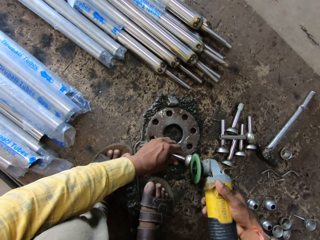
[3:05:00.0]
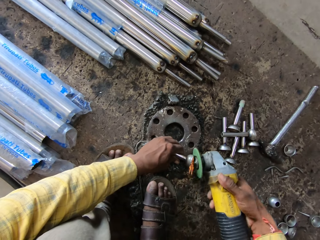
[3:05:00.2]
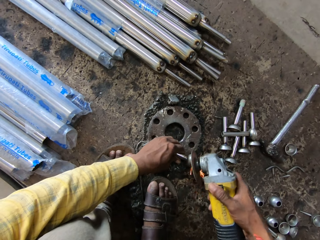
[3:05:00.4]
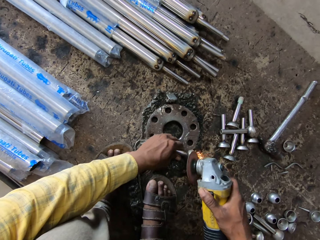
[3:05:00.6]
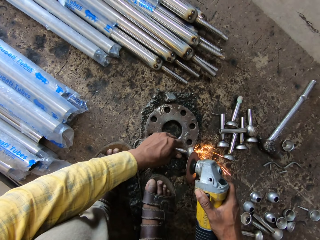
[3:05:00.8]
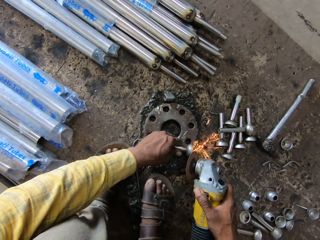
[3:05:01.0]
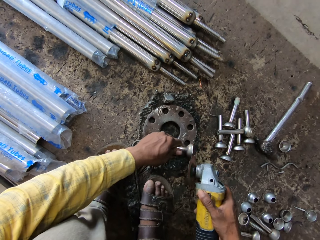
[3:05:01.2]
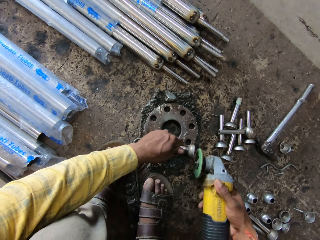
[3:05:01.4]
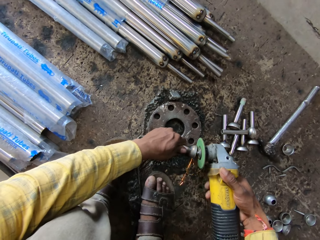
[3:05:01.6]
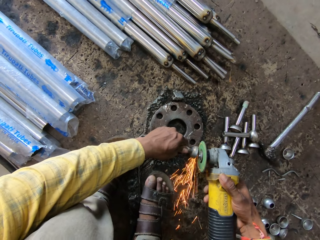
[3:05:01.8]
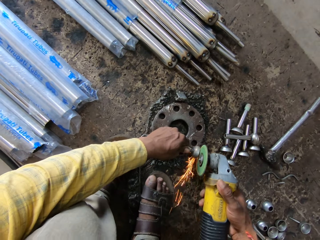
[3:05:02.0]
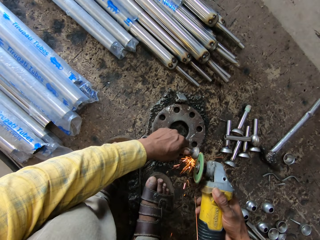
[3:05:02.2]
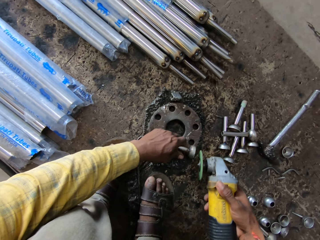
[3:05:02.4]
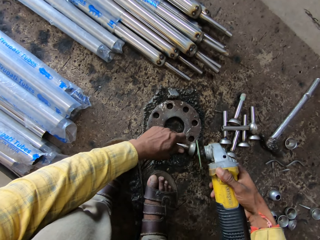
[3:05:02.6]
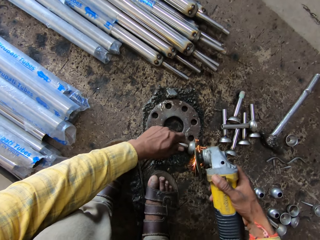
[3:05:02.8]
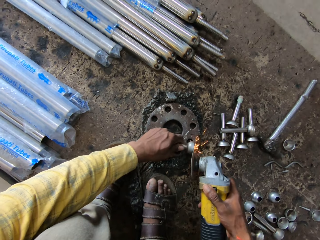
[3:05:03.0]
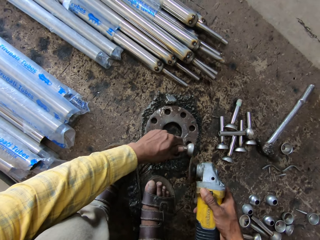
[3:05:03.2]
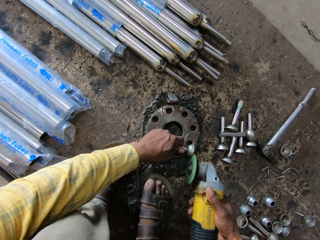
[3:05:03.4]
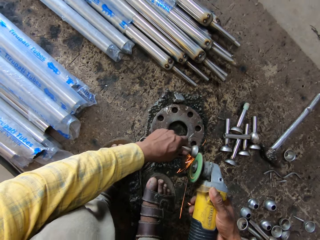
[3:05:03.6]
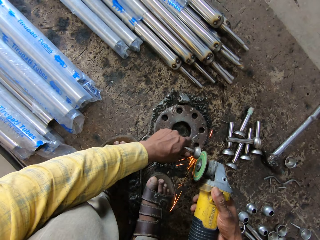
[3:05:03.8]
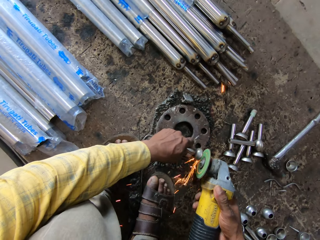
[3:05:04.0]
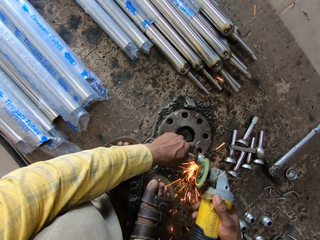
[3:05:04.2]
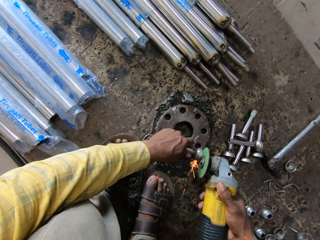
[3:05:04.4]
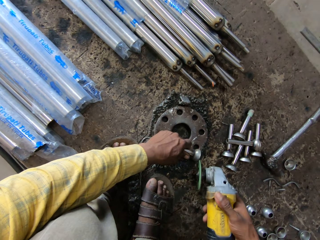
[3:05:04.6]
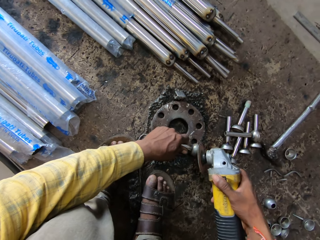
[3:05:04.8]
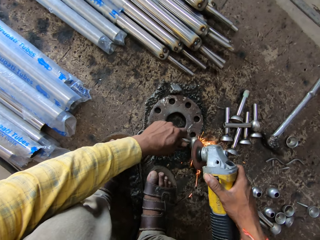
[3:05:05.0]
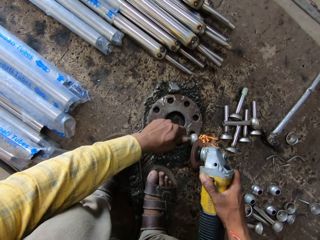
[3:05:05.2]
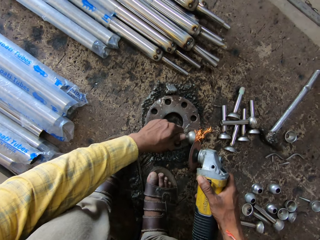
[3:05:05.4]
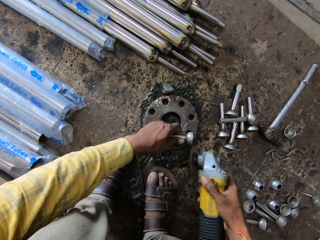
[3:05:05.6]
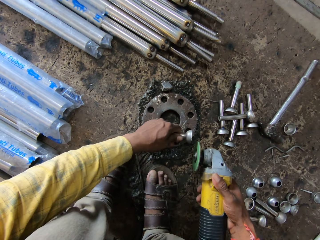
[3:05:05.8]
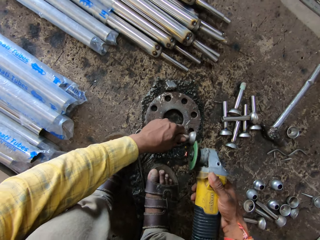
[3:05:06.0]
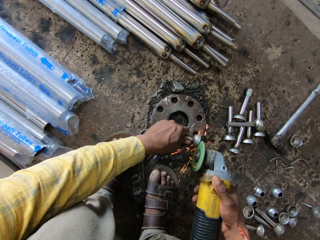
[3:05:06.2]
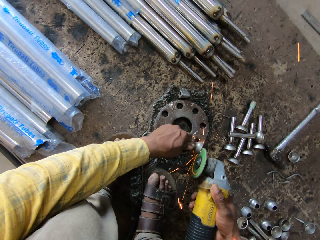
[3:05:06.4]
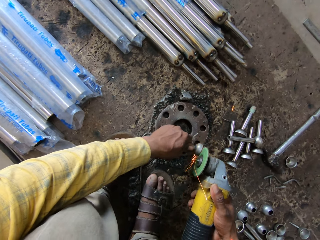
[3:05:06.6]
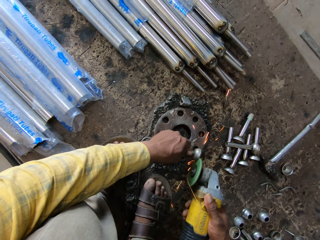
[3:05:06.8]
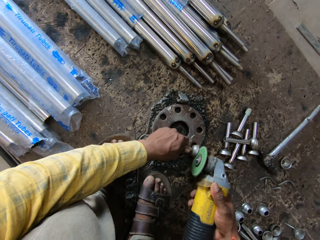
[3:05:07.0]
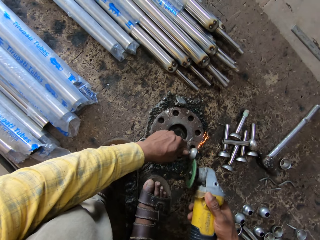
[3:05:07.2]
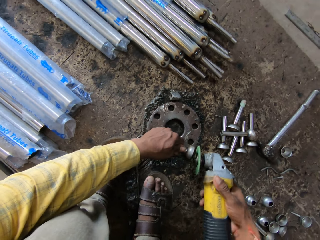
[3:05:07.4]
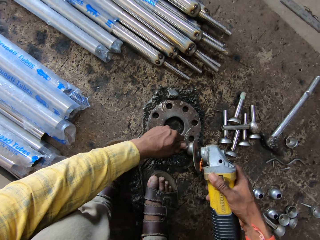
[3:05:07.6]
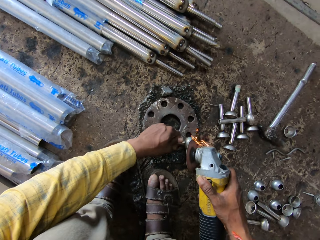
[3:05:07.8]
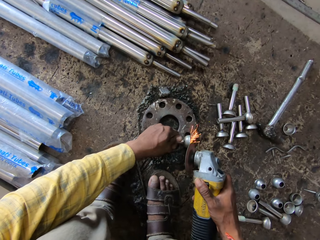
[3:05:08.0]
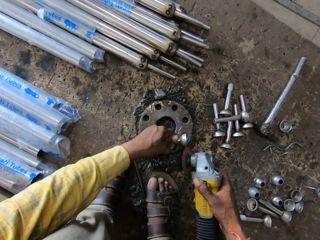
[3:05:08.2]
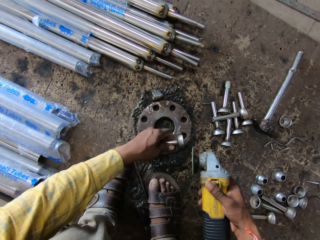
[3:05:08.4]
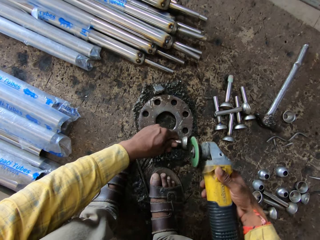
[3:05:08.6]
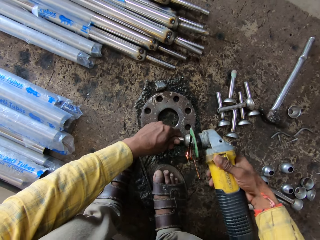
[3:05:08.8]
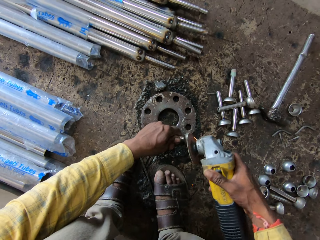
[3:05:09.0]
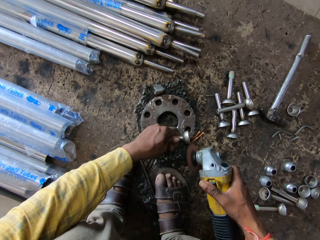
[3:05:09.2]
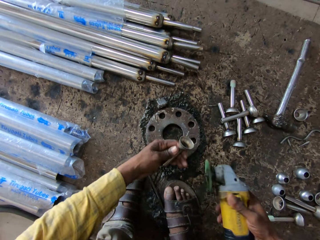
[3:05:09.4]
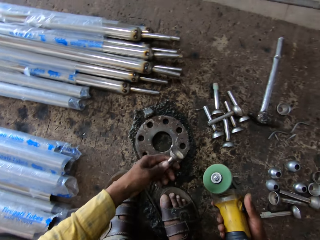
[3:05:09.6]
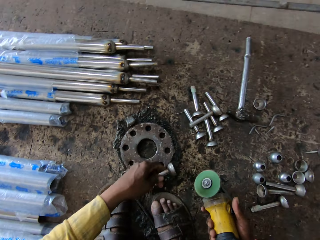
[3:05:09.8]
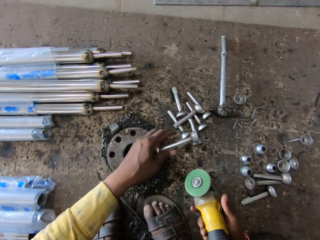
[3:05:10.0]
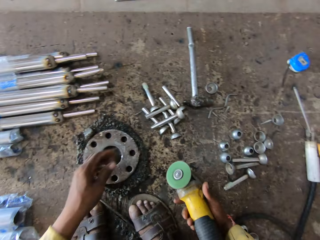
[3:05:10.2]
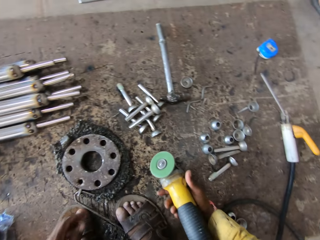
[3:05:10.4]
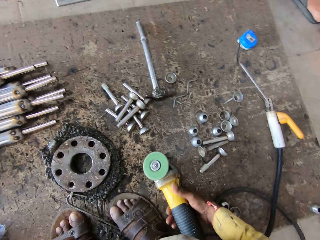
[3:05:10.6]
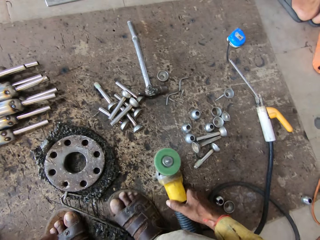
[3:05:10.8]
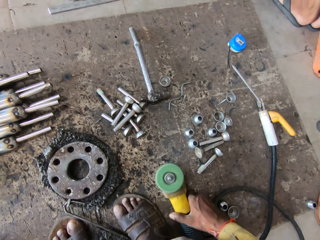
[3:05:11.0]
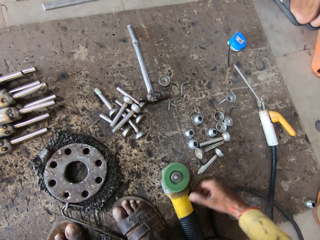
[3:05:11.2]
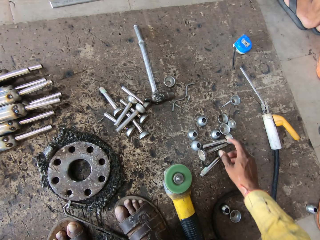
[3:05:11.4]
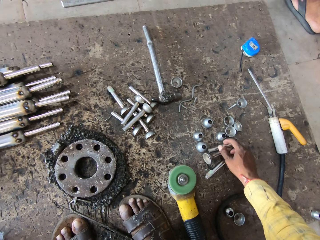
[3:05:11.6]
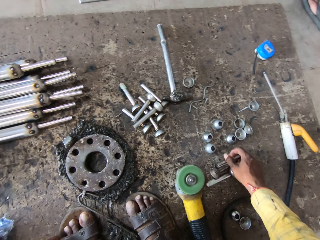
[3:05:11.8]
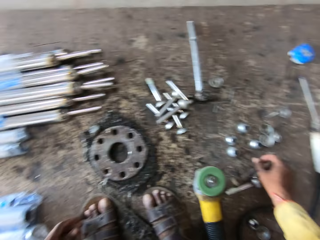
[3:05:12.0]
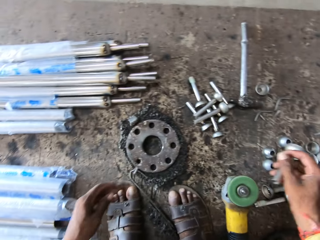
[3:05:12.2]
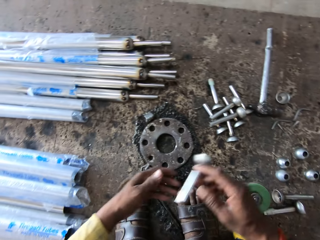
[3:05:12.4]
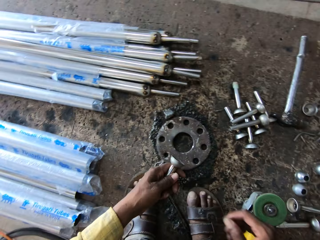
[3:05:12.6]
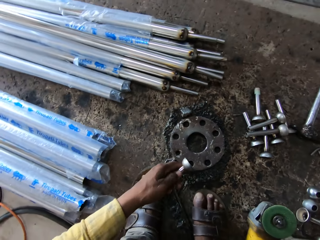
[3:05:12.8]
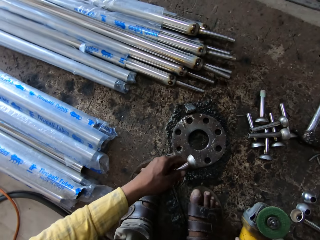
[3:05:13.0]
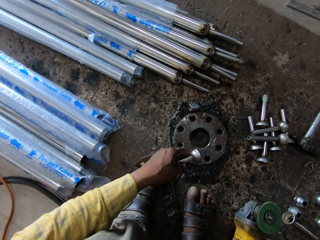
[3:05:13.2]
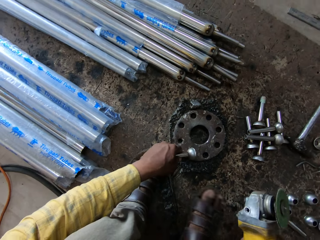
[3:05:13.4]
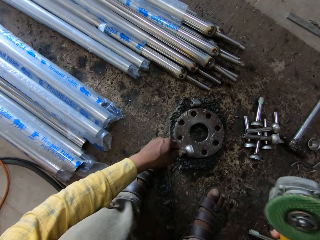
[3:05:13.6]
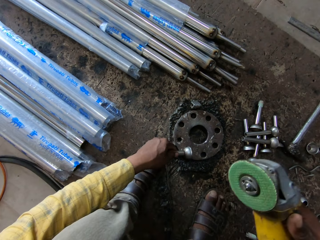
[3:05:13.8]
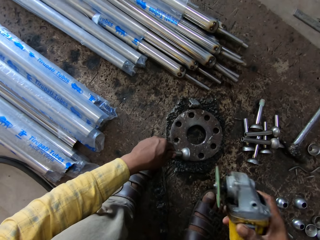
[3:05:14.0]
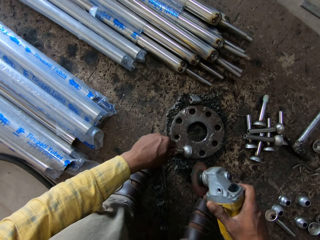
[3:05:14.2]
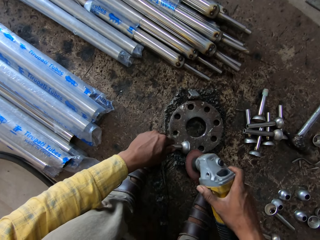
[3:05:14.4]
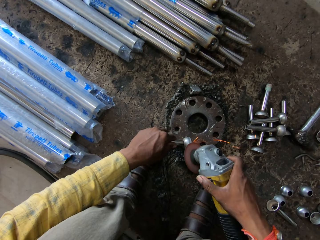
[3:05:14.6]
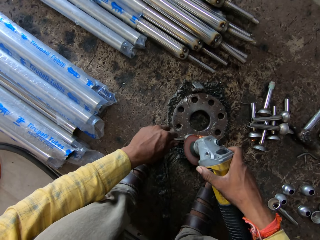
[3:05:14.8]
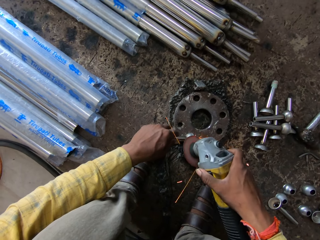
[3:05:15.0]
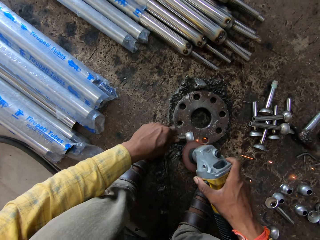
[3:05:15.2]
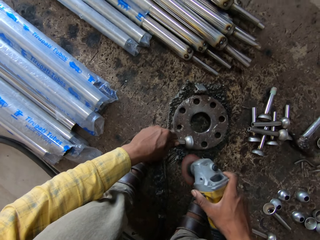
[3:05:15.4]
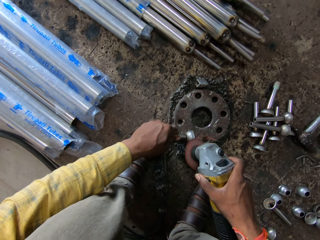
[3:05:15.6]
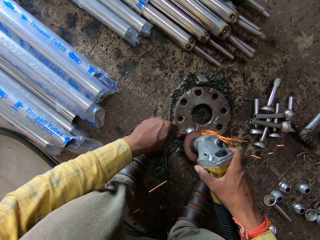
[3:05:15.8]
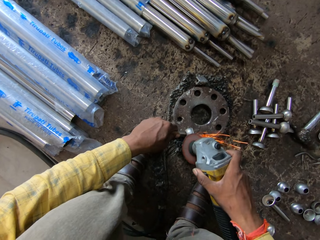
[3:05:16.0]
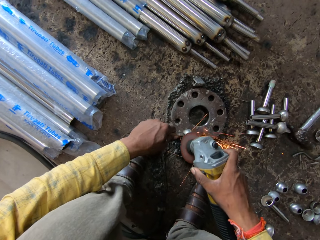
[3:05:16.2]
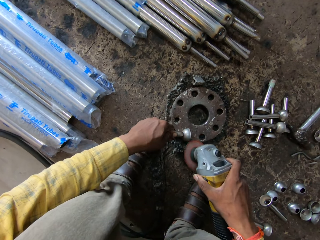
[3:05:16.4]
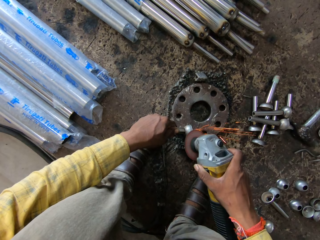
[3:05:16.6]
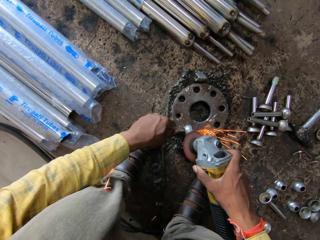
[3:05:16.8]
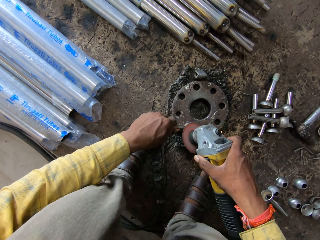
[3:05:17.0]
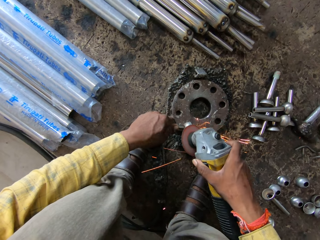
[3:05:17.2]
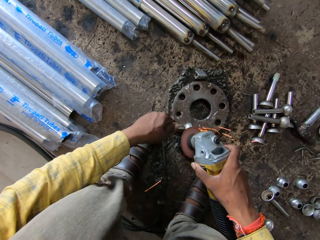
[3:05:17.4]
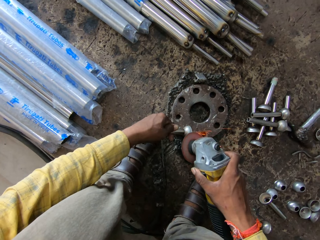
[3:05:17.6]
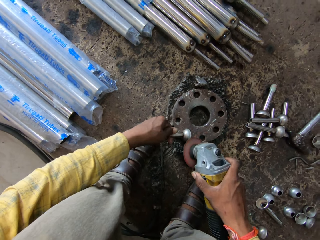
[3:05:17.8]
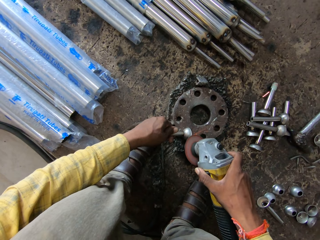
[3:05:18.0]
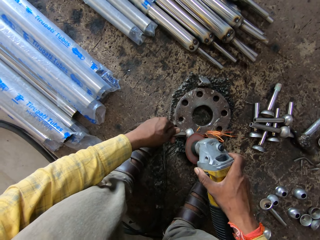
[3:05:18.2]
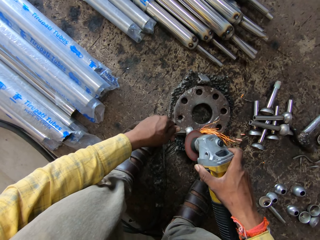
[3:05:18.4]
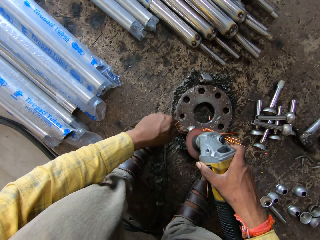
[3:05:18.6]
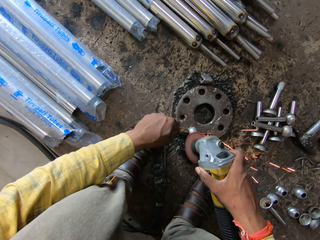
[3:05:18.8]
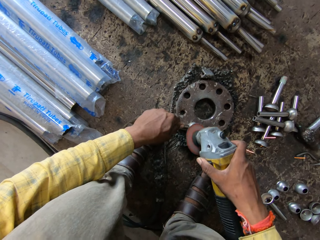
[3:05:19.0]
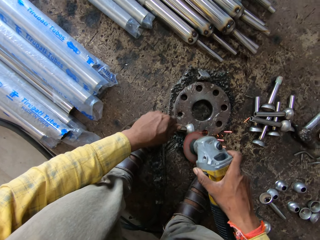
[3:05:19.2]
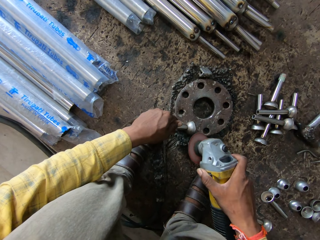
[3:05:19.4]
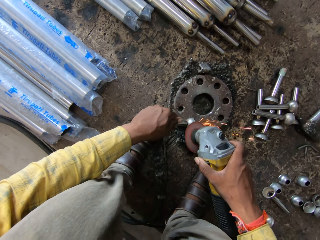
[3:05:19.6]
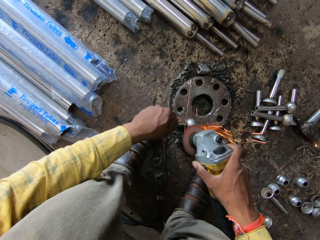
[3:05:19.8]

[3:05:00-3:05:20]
The camera wearer looks at the steel or fitting in the hand. They hold the steel in the hand. They throw the steel on the floor. They put the grinder machine on the floor. They pick up the steel from the ground. They shift the fitting to the left hand. They hold the steel in the hand. They pick up the grinder machine from the floor. They put the steel on the round metal plate on the floor. They shape the fitting with the grinder on the metal.
